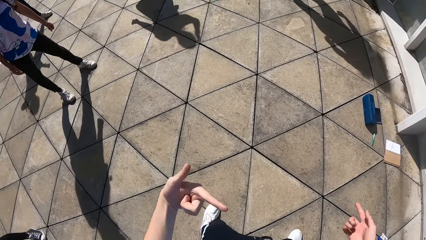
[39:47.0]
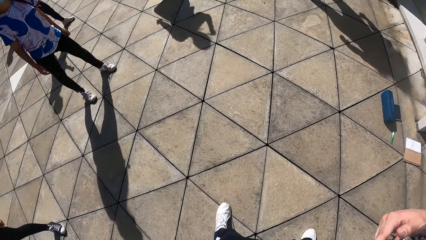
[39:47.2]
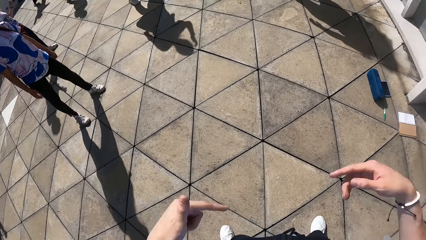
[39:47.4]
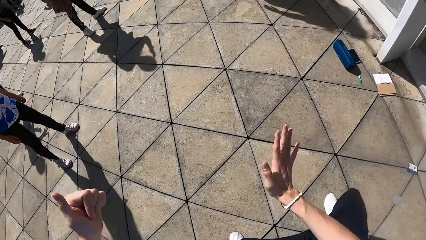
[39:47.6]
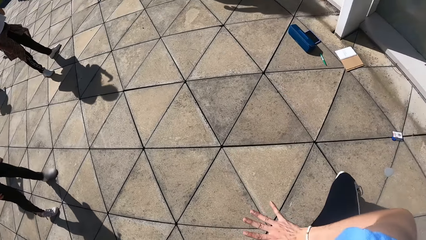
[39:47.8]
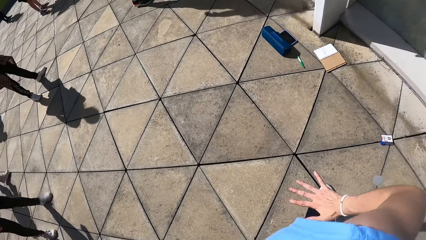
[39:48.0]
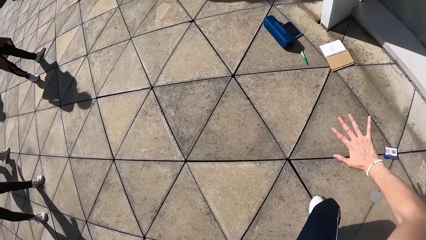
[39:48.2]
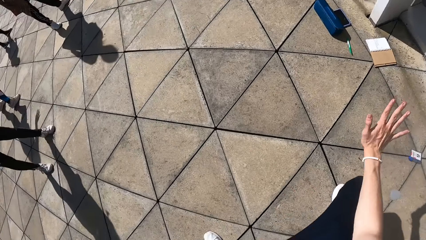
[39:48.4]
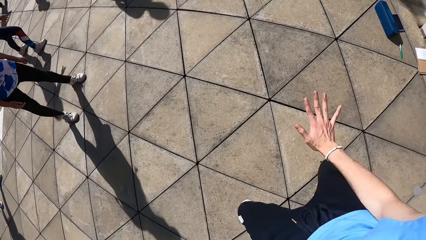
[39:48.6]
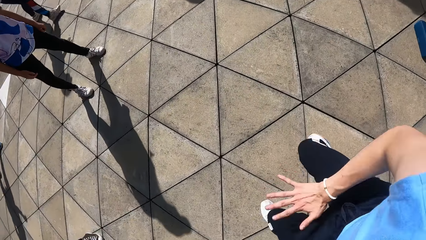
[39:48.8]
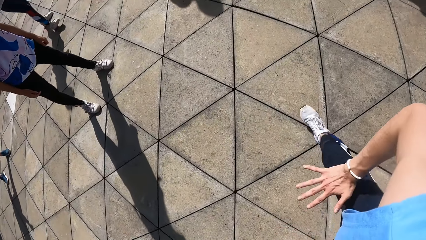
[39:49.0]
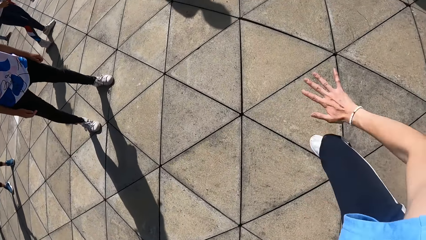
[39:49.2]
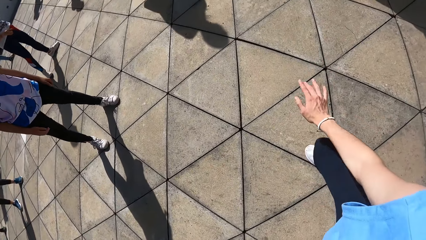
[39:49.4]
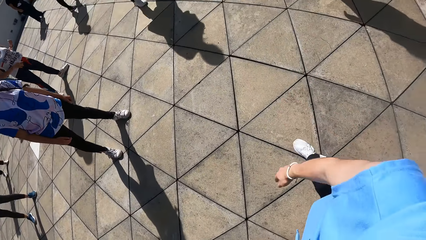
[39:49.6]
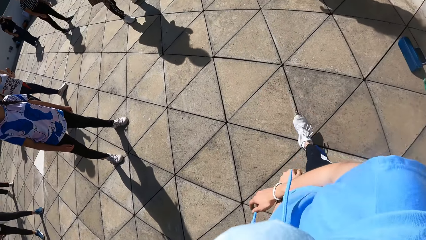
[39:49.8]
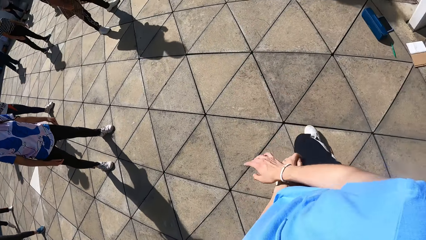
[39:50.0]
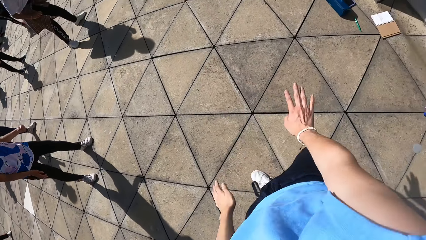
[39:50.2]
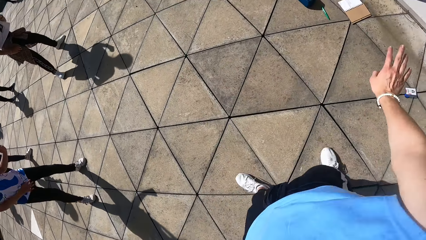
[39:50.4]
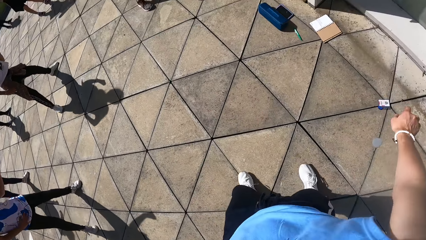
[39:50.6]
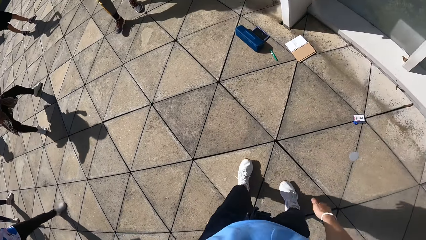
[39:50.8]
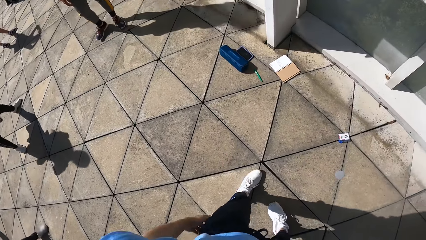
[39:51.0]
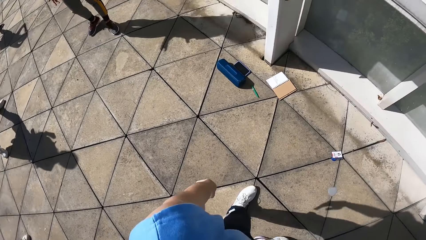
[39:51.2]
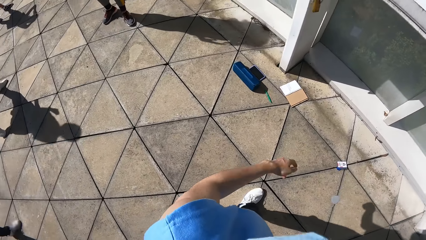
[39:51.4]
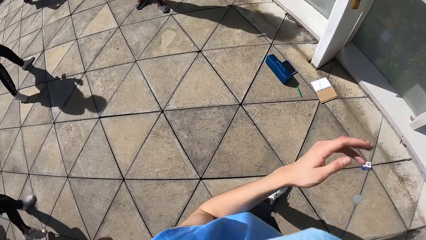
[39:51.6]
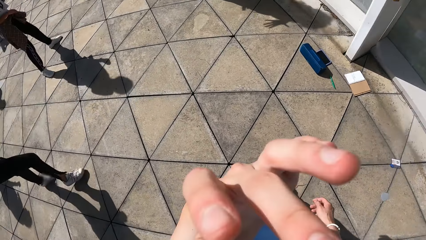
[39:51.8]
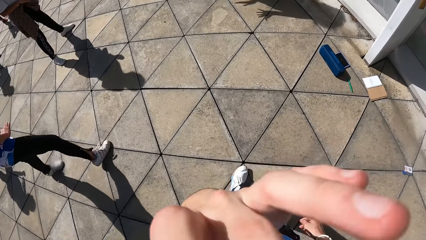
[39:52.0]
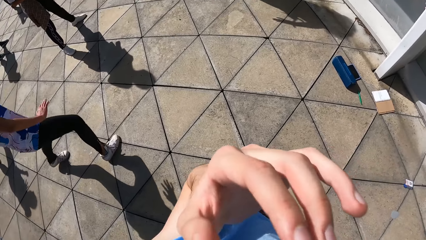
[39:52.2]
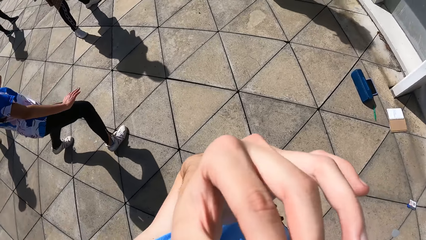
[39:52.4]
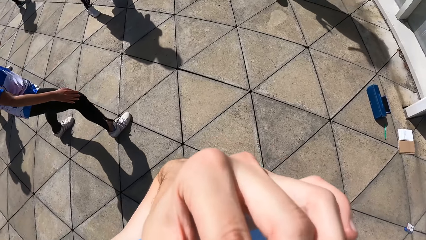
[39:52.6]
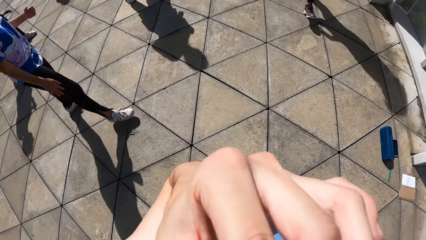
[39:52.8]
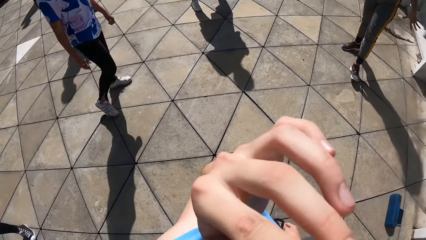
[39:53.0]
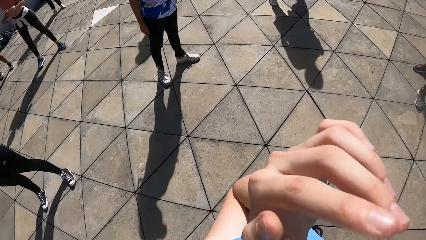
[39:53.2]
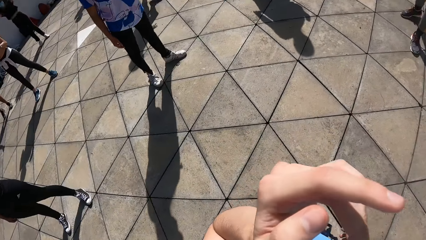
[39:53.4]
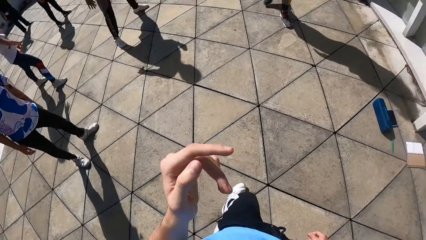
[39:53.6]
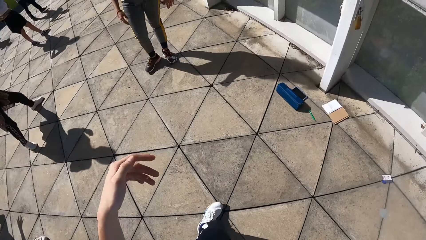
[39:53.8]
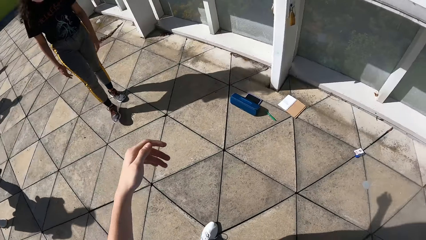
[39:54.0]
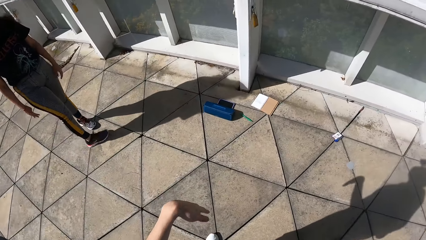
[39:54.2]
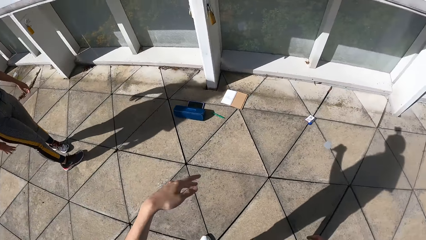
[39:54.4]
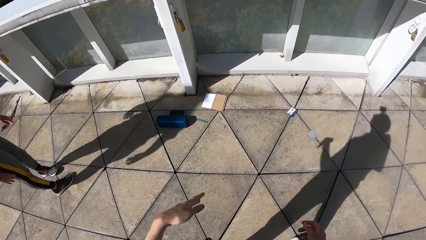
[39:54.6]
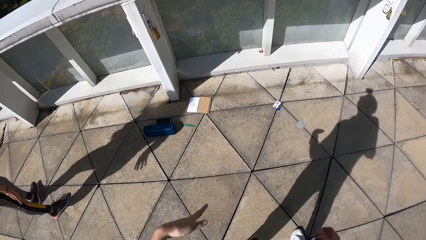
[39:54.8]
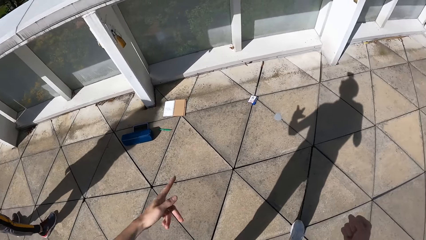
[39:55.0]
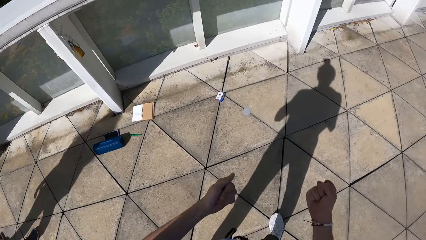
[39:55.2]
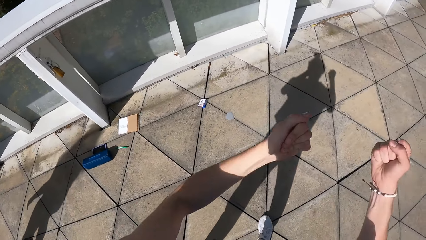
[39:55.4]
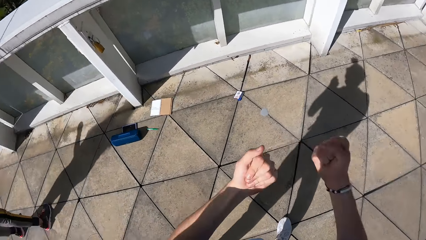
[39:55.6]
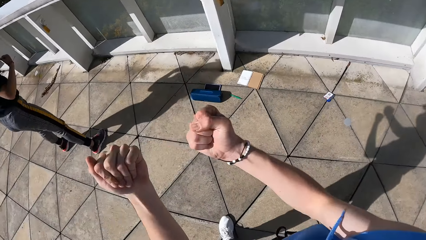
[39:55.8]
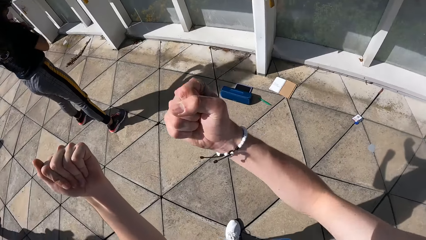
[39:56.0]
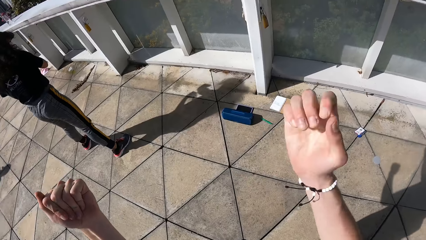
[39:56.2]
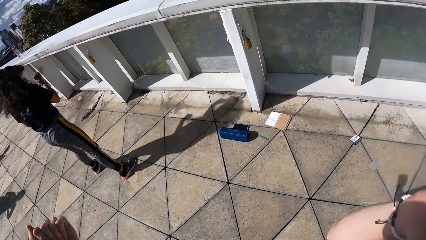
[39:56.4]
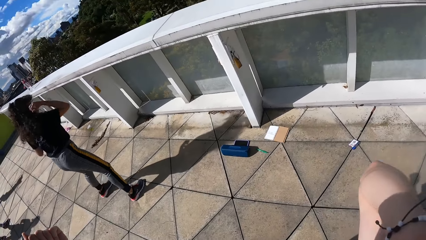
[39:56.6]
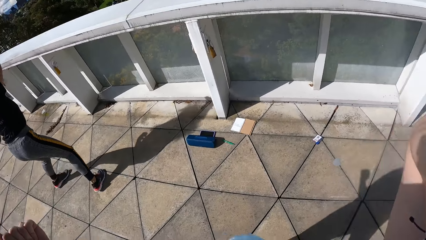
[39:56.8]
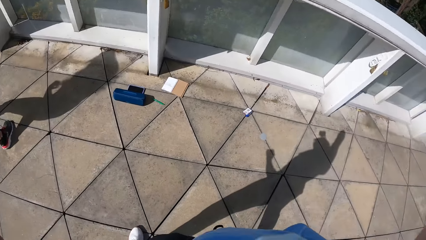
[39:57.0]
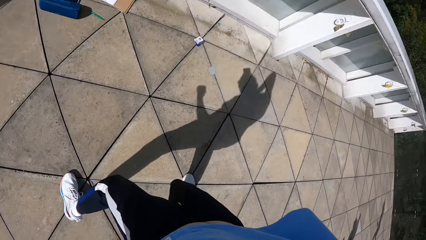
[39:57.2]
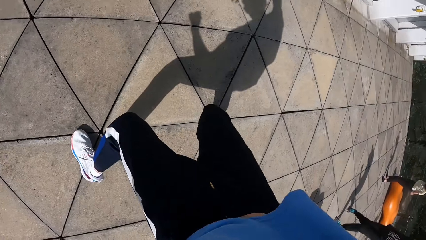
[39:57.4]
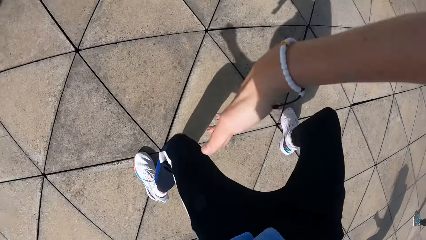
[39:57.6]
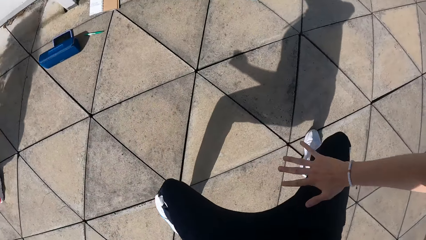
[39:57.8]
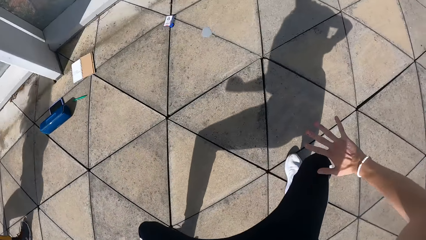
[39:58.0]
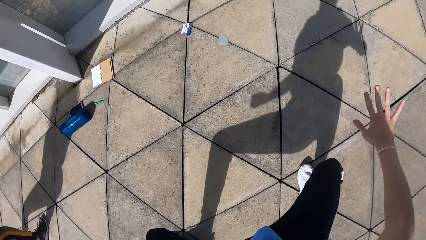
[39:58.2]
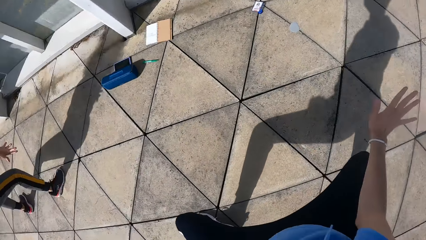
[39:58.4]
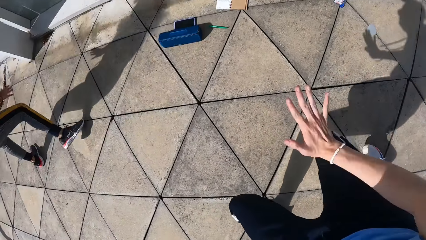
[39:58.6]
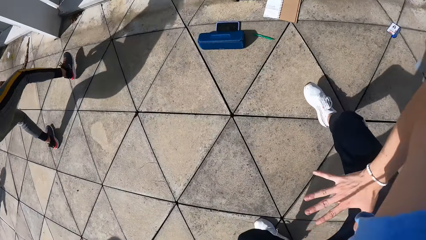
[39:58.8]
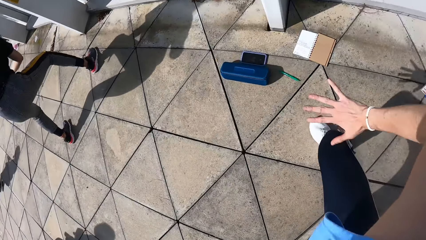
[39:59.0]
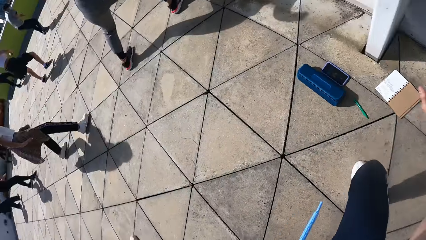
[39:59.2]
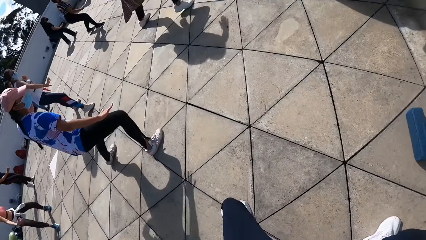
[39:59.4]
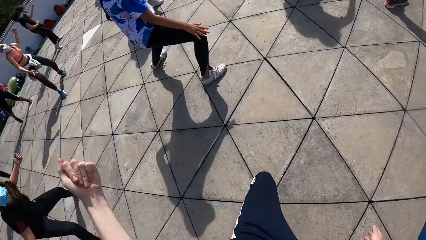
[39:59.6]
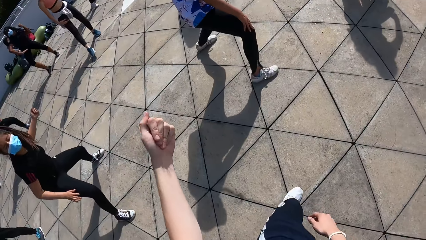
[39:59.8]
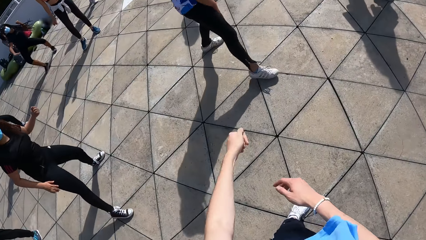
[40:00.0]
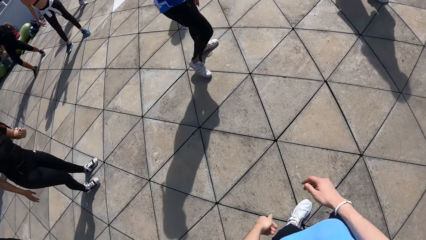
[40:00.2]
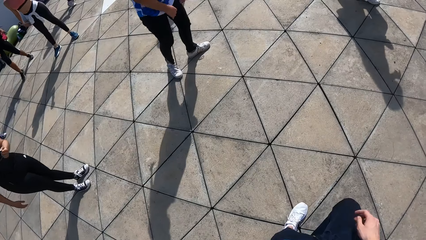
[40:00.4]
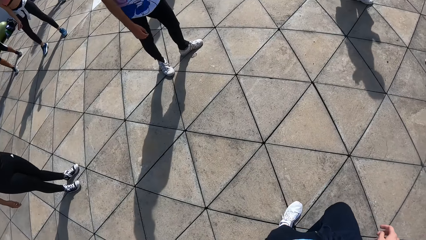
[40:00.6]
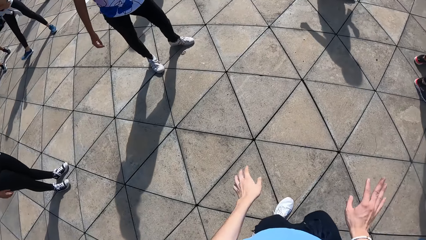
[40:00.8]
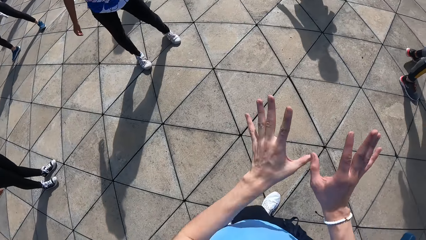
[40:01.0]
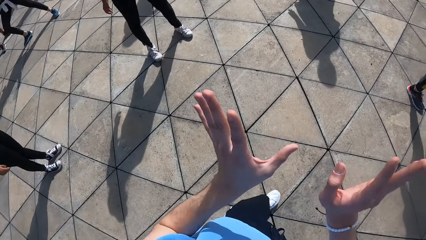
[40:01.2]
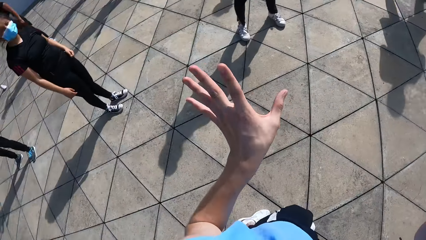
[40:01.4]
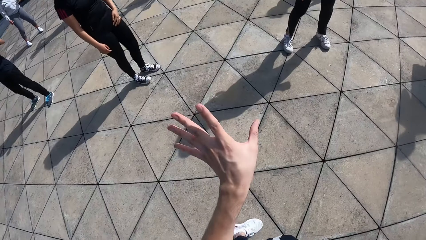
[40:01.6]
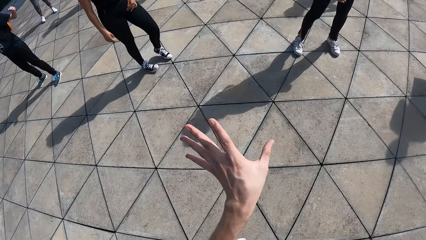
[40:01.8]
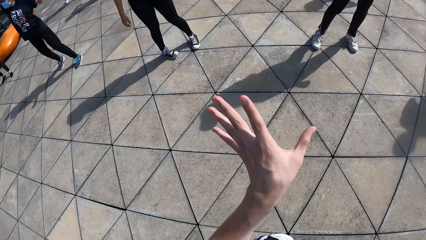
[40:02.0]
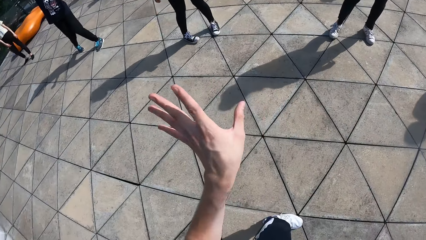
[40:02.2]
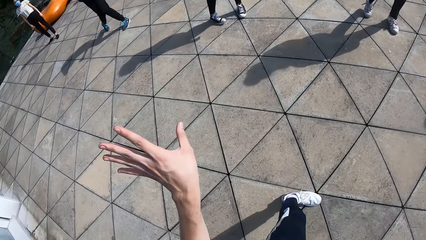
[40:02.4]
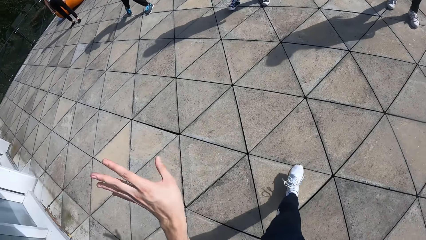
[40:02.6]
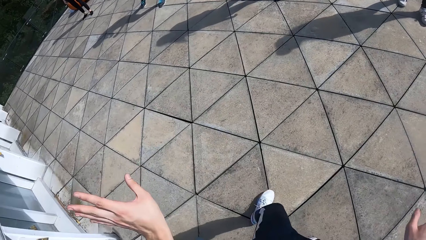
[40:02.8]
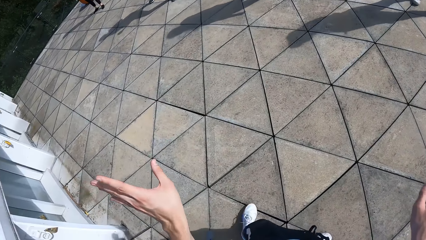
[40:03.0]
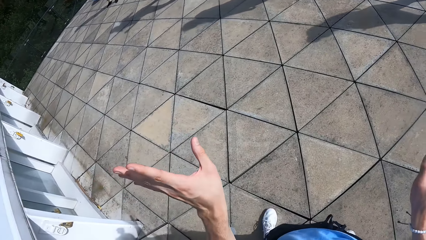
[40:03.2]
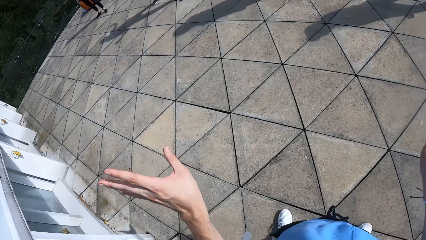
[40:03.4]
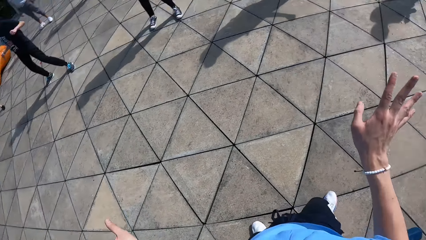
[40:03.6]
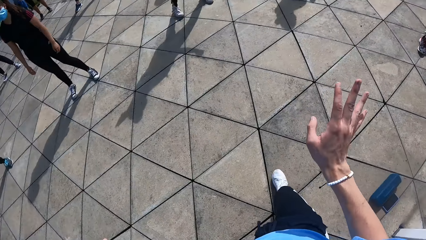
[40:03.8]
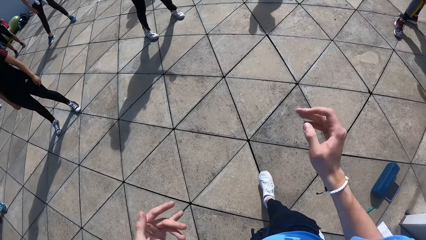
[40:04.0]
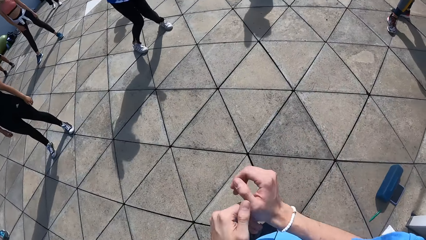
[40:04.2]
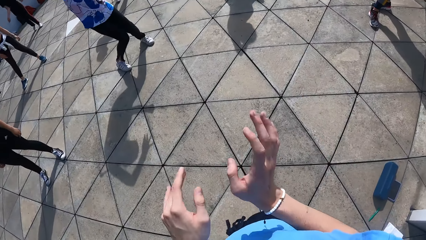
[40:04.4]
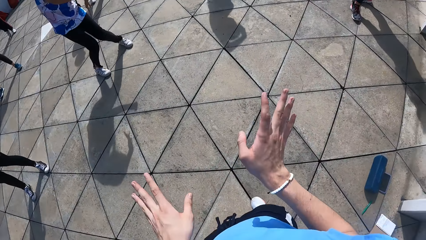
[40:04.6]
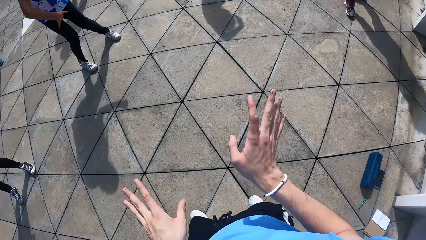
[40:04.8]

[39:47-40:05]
The camera wearer touches the face. They look around. They dance. They move the hands and move around.
